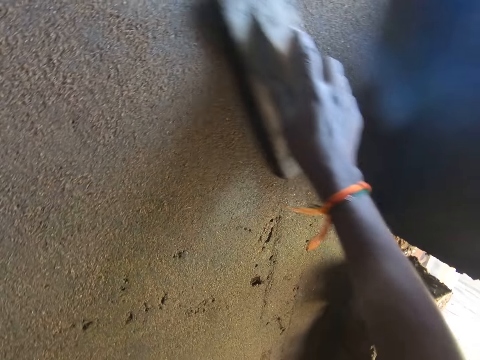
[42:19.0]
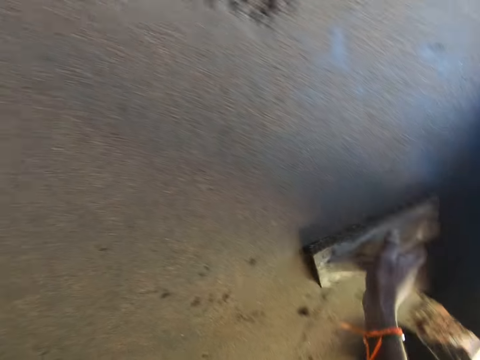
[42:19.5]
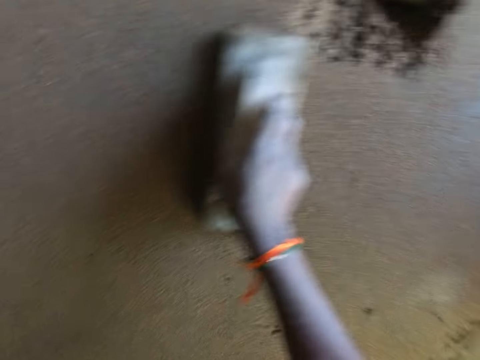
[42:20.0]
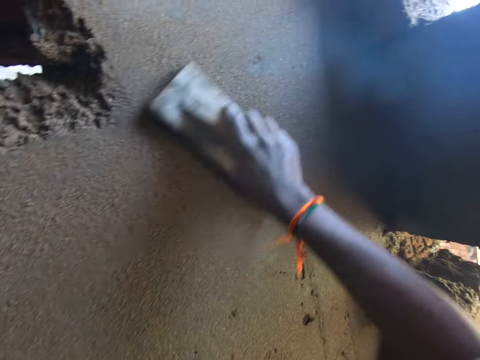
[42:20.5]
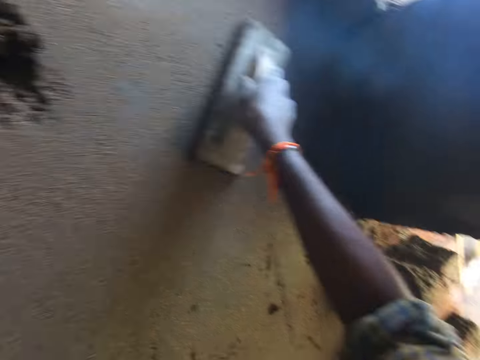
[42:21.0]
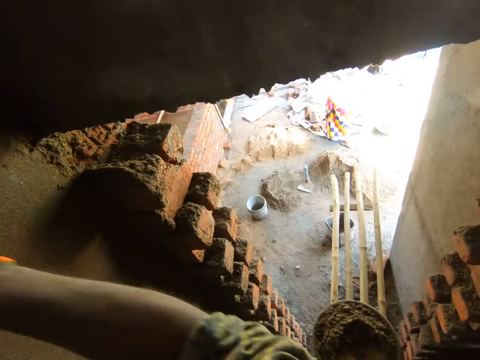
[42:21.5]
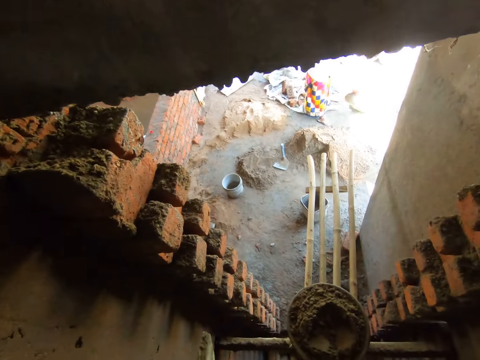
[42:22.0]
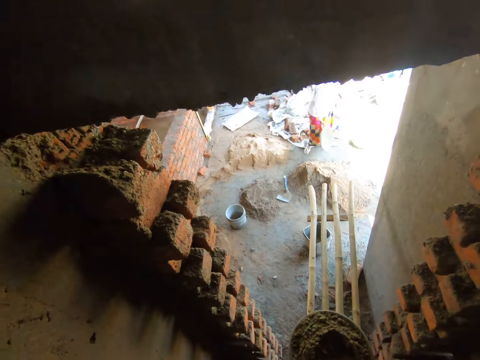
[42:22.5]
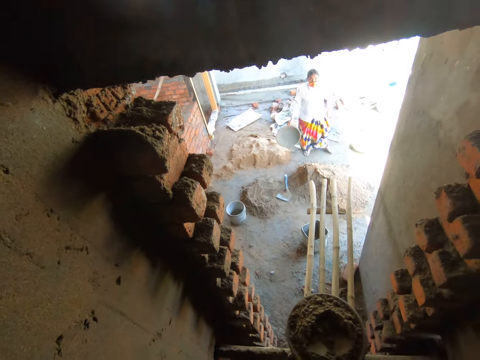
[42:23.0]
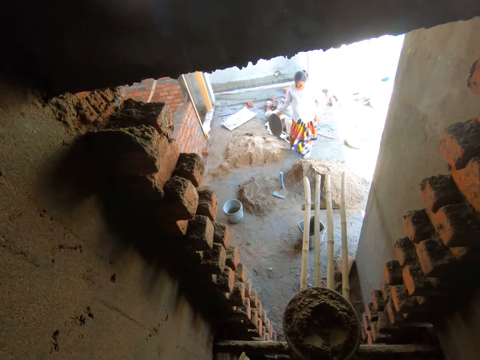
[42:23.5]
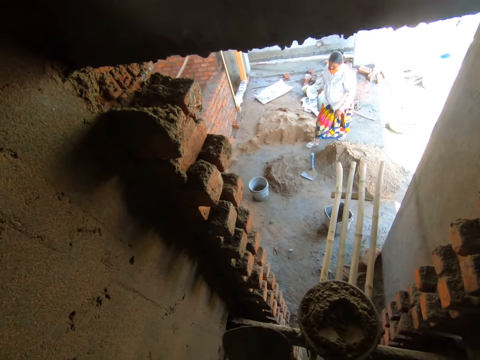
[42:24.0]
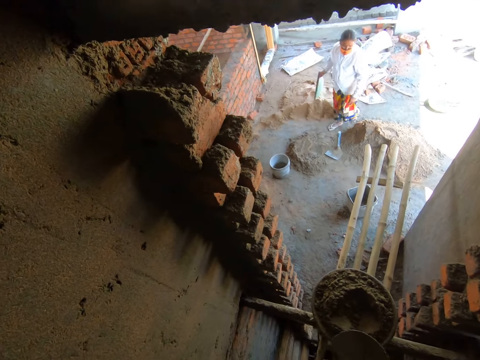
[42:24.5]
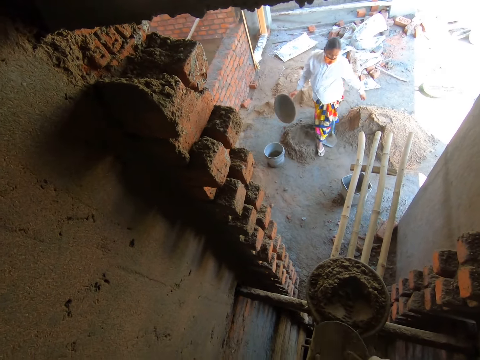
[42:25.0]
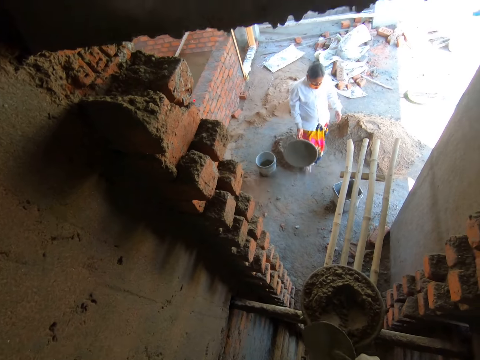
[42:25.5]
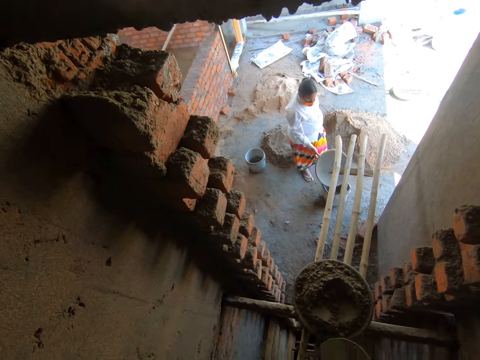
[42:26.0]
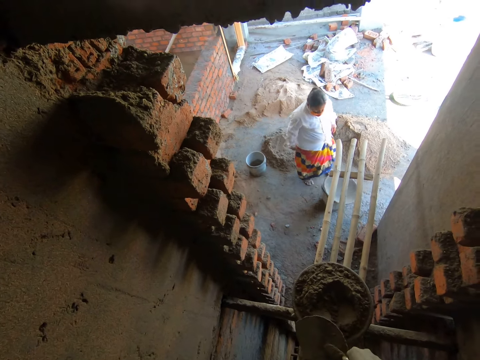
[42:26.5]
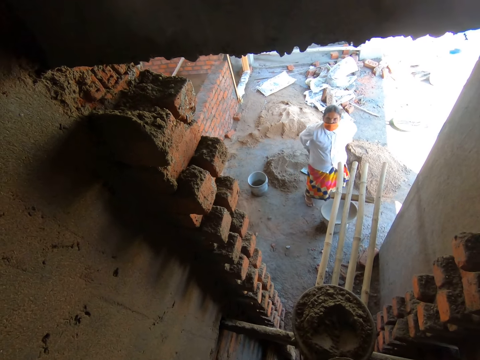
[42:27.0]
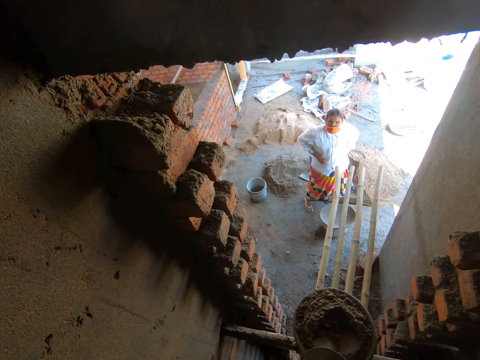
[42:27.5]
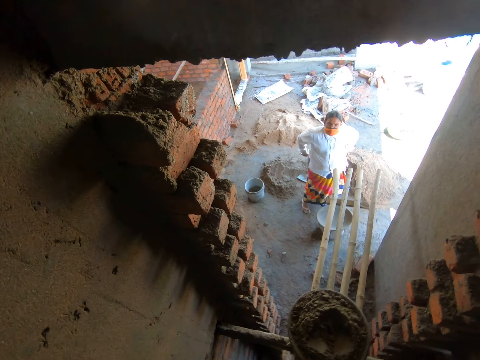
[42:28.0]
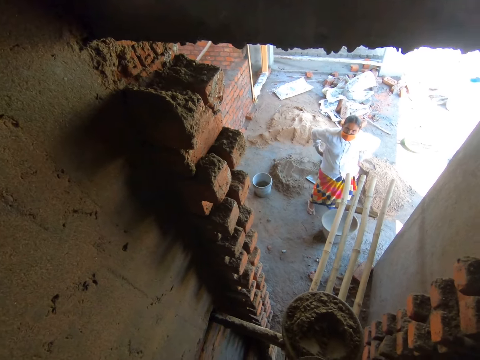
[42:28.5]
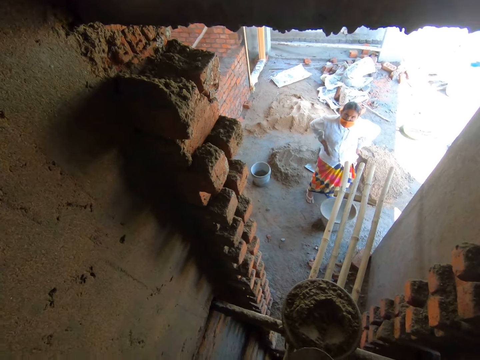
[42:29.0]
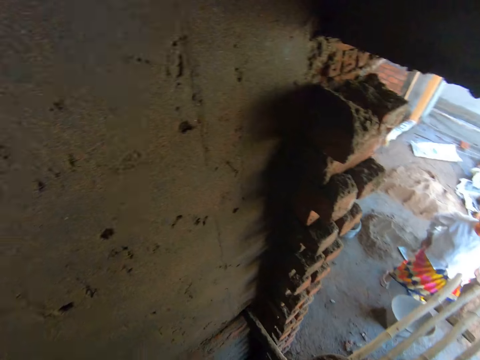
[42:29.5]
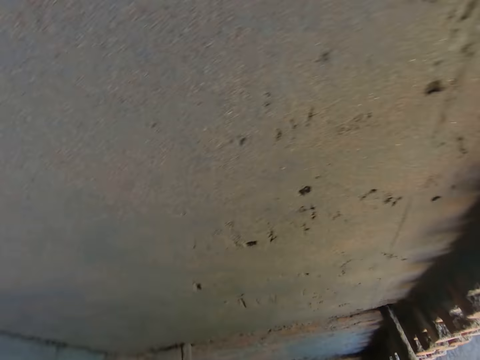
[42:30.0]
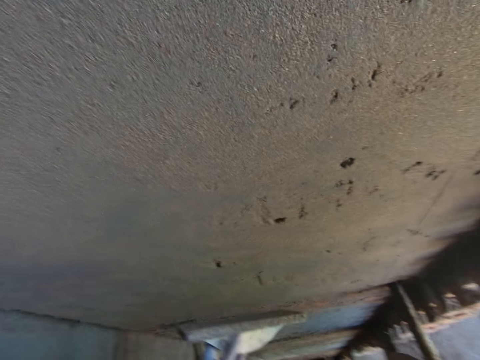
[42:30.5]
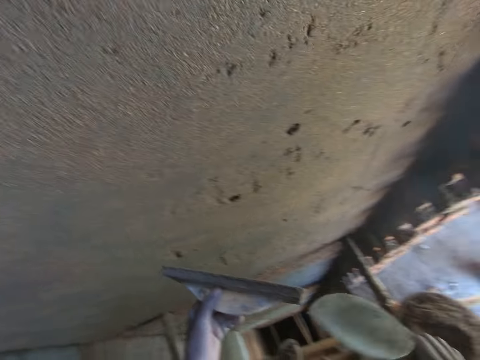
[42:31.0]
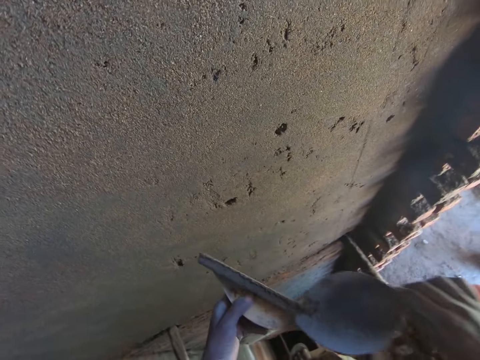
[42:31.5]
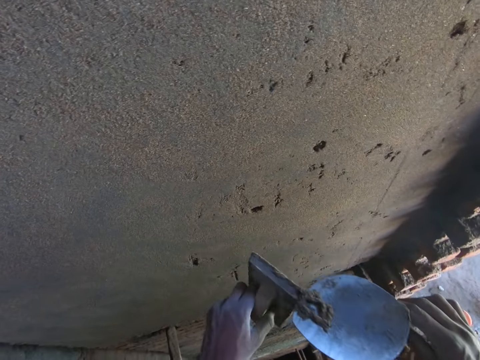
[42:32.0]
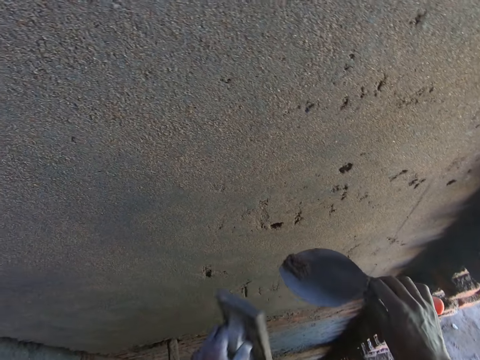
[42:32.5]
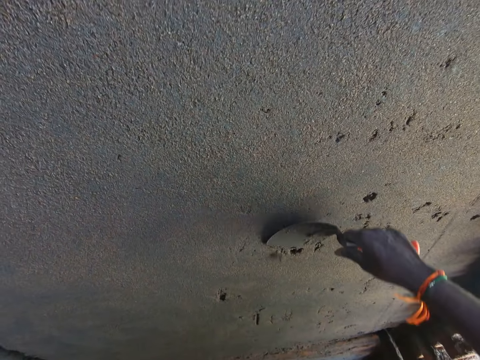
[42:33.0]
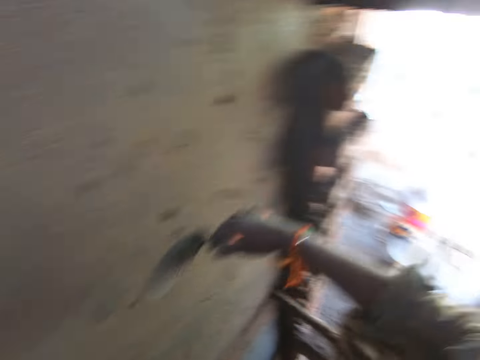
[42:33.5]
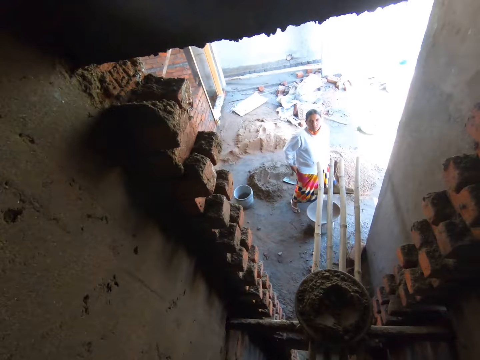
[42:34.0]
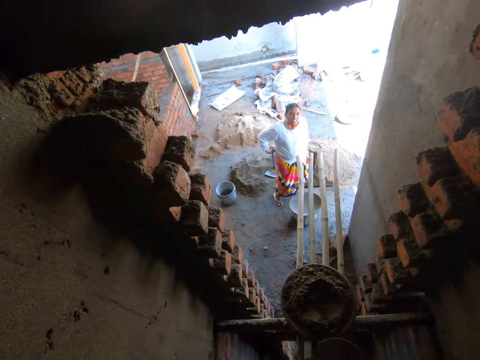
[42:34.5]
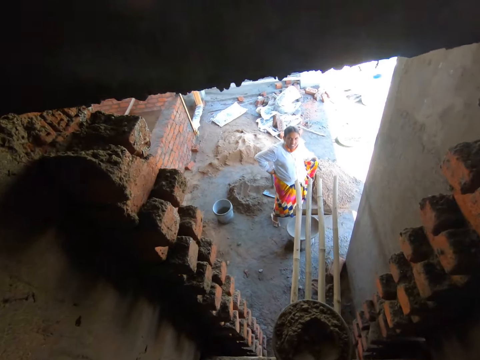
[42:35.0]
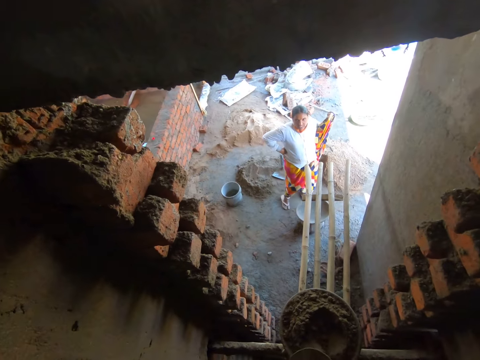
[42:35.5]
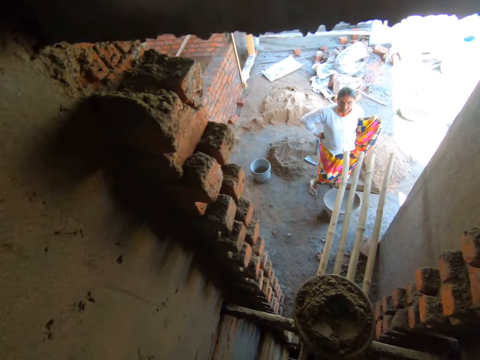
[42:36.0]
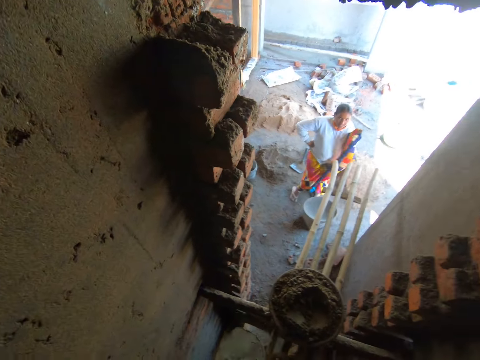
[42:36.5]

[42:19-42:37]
A woman hits a construction pan on the floor with her right hand. The camera wearer interacts with the woman. He looks at the woman and talks to the woman. The woman walks towards the camera wearer. The woman drops the construction pan on a bucket with her right hand. She throws a basin on the ground. The camera wearer talks to the woman. He takes cement paste from the wooden float in his left hand with the hand trowel in his right hand. He puts the cement paste on the hand trowel on the wall with his right hand. He spreads concrete on the wall. The woman talks to the camera wearer.

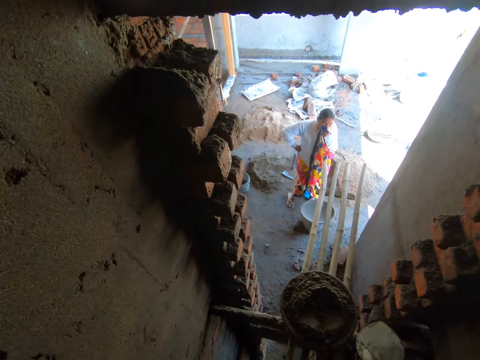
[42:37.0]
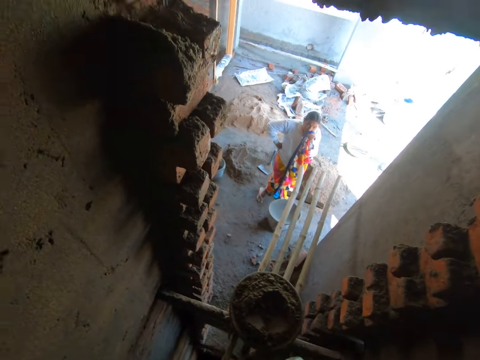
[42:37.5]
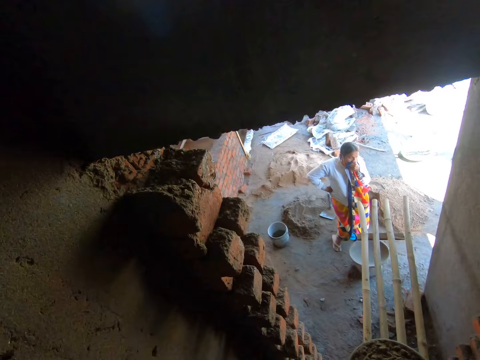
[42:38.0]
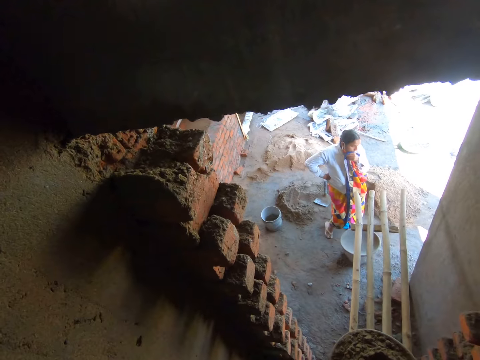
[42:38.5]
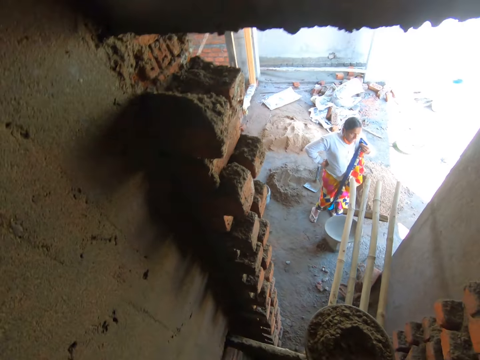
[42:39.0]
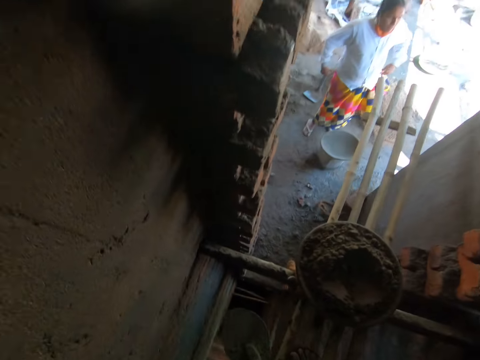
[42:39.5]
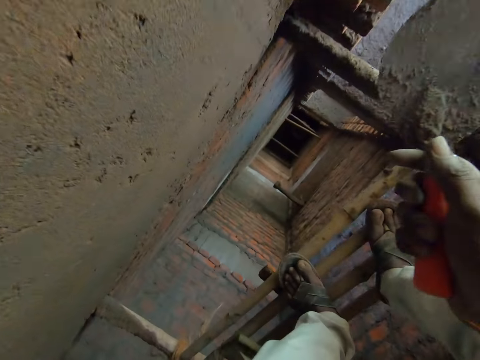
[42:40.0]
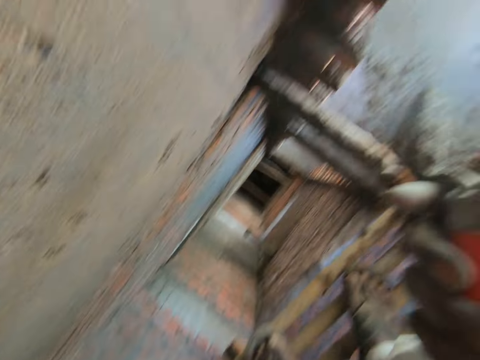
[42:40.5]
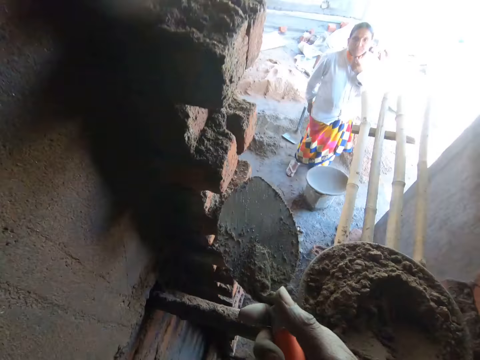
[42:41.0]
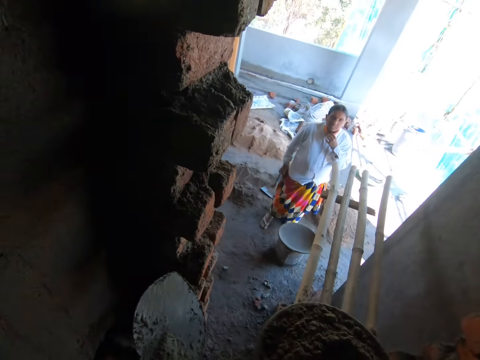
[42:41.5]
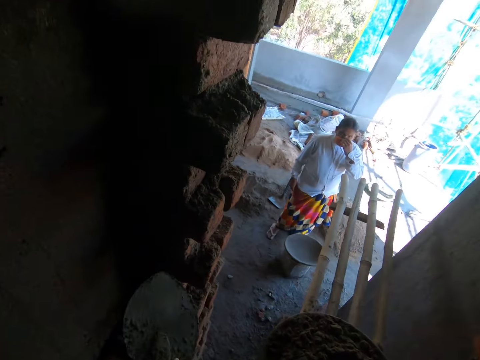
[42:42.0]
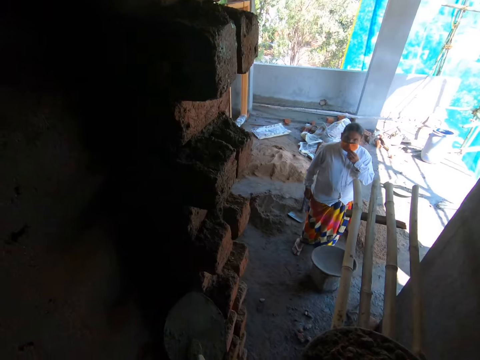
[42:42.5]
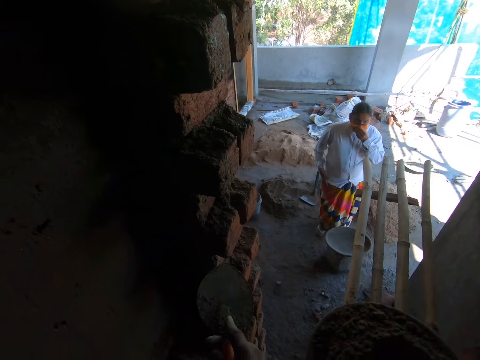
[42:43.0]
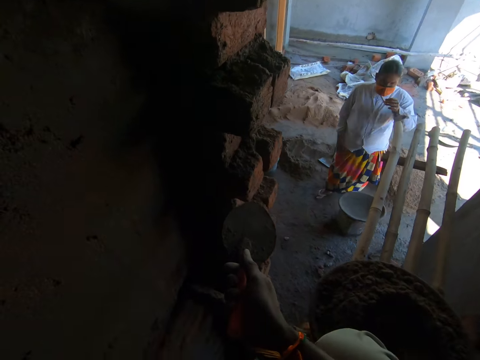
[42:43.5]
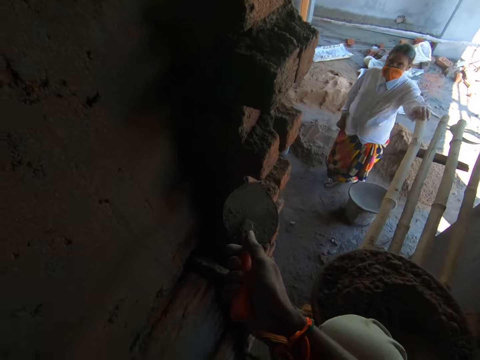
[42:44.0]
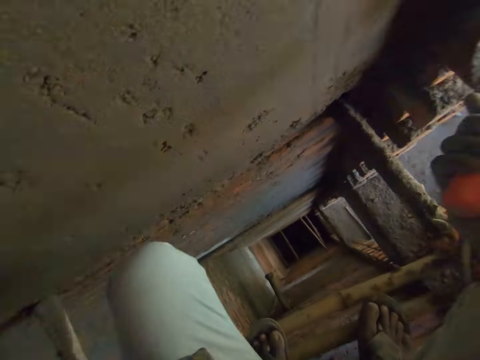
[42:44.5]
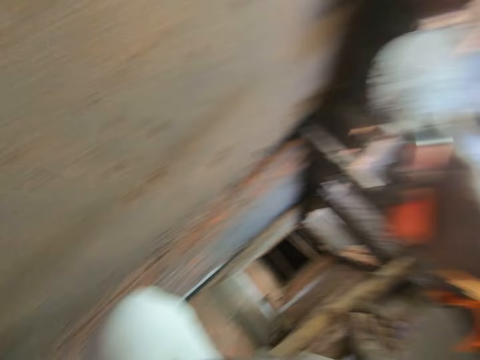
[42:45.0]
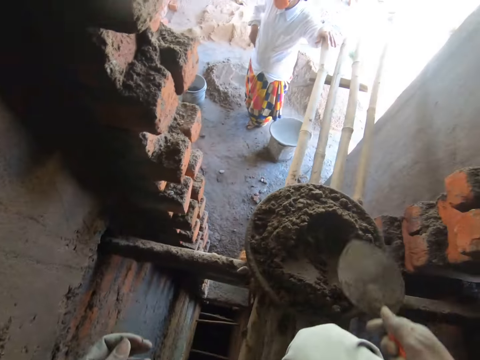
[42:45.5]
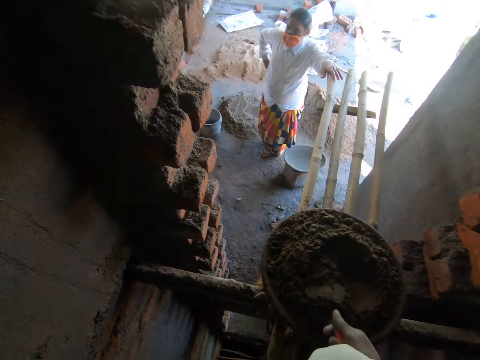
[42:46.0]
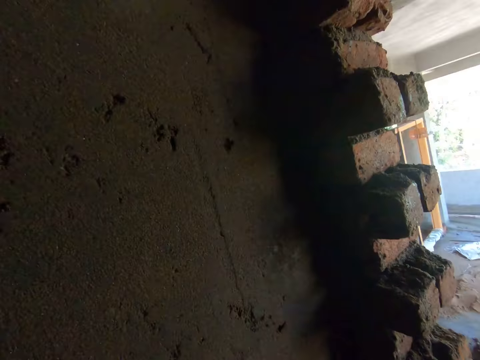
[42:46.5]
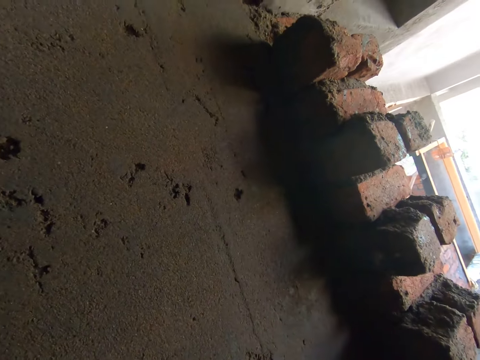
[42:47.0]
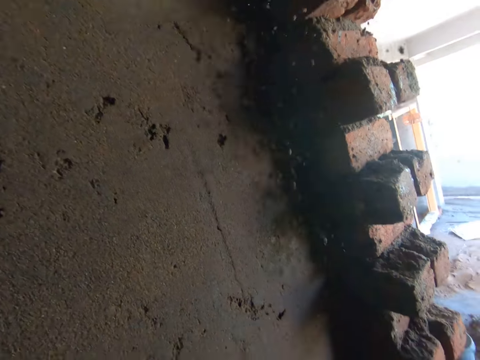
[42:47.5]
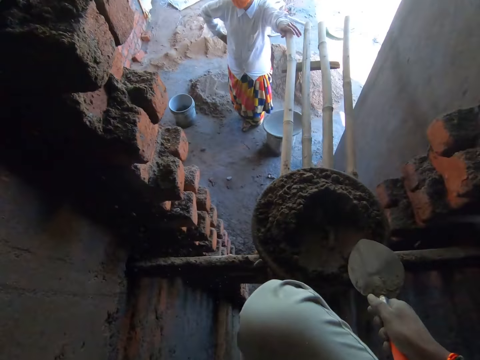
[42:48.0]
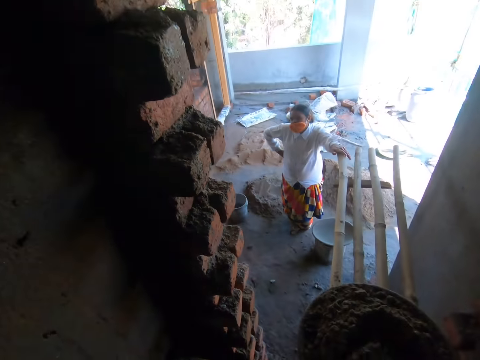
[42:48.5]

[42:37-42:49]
A woman wipes her face. The camera wearer drops the wooden float on the bundle of bamboo sticks with his left hand. The woman adjusts a nose mask on her face with her left hand. She puts her left hand on a bamboo stick from the bundle of bamboo sticks. The camera wearer takes cement paste from the construction pan on the bundle of bamboo sticks with the hand trowel in his right hand. He throws the cement paste on the hand trowel on the wall with his right hand. He takes cement paste from the construction pan on the bundle of bamboo sticks with the hand trowel in his right hand.
